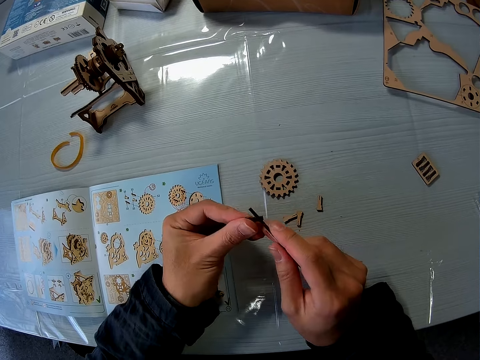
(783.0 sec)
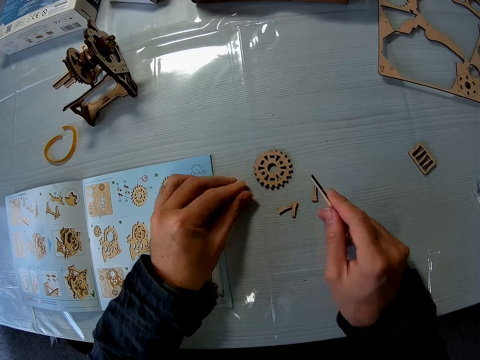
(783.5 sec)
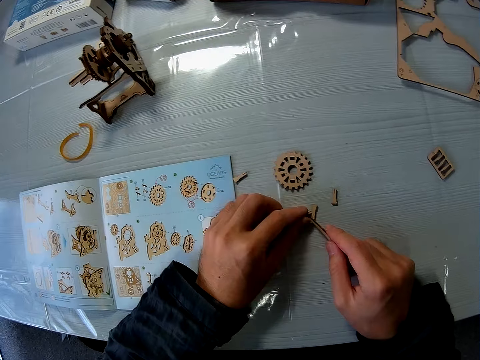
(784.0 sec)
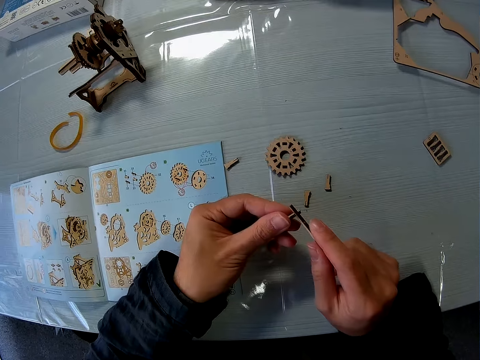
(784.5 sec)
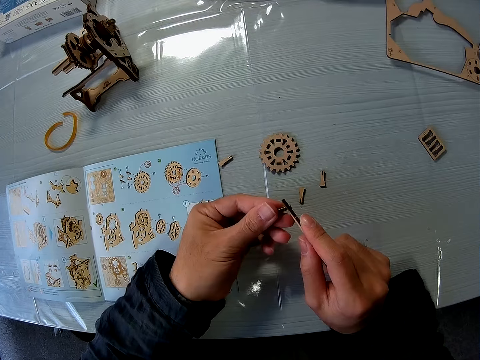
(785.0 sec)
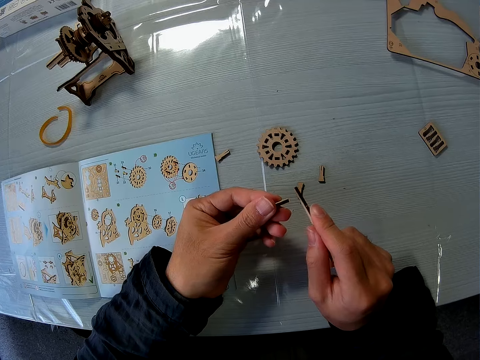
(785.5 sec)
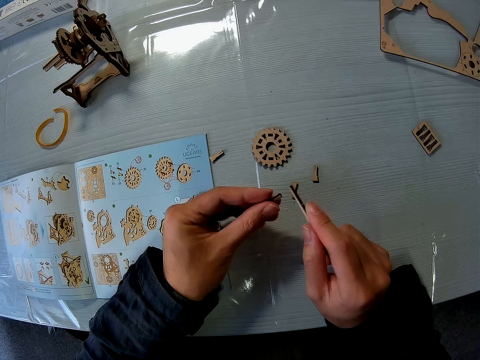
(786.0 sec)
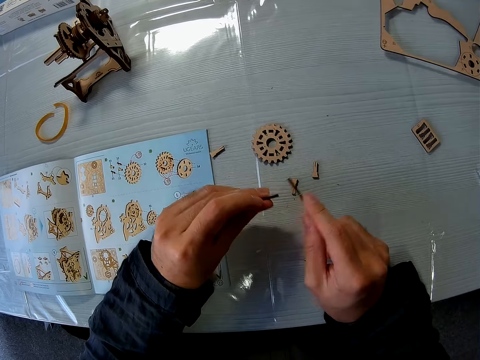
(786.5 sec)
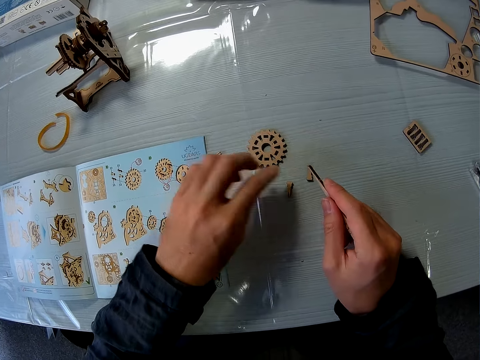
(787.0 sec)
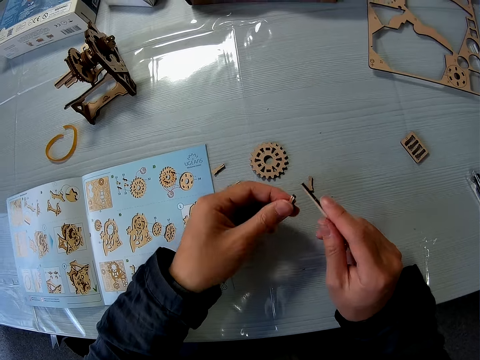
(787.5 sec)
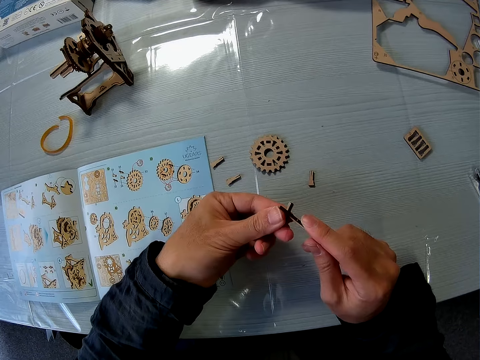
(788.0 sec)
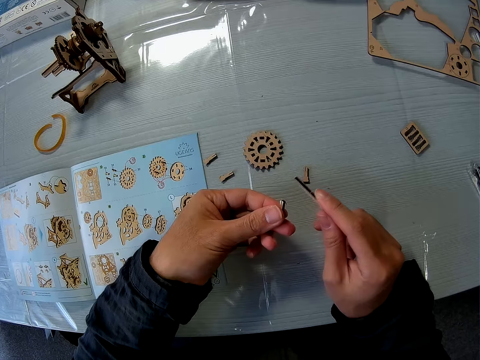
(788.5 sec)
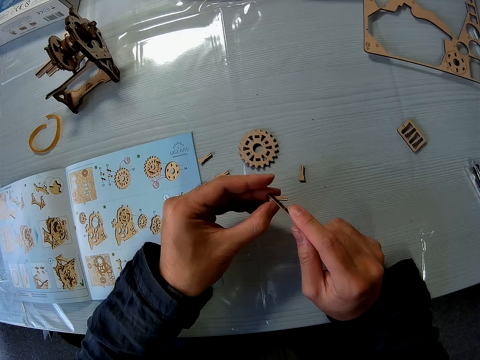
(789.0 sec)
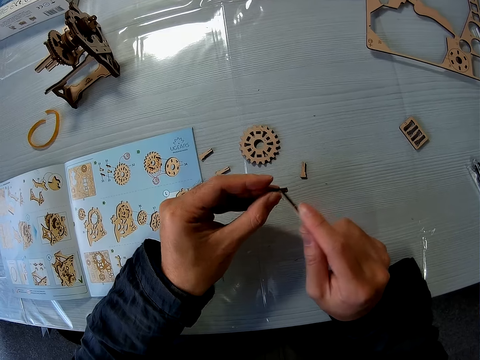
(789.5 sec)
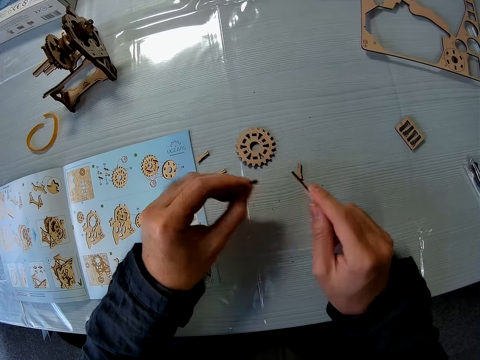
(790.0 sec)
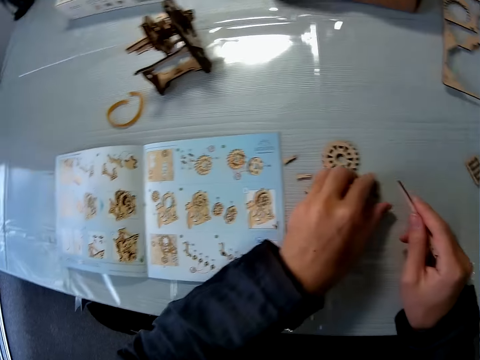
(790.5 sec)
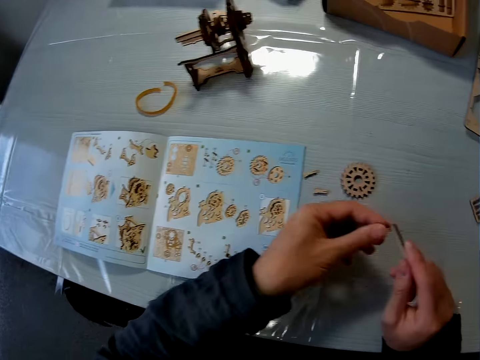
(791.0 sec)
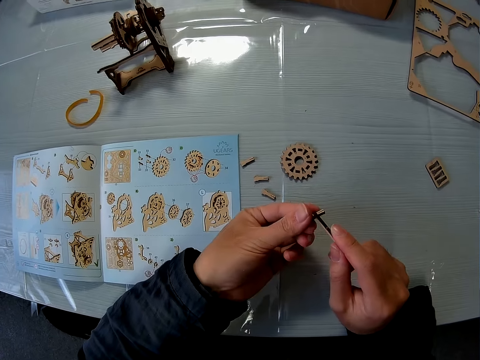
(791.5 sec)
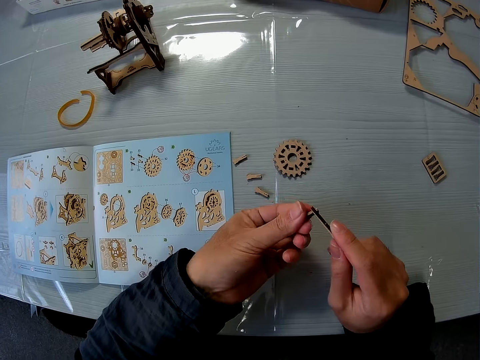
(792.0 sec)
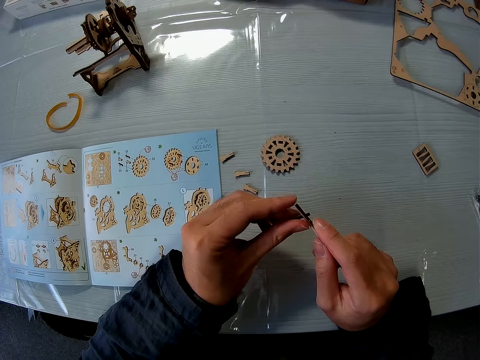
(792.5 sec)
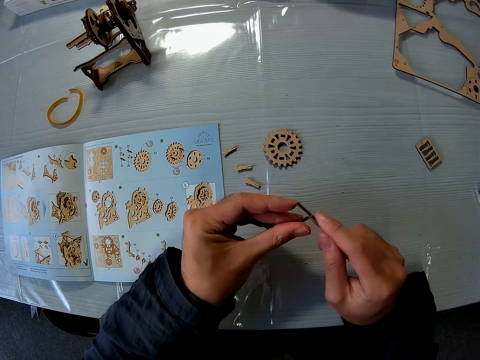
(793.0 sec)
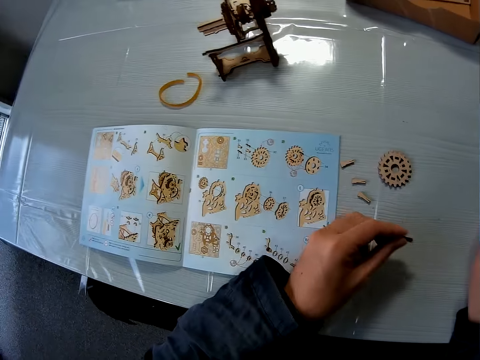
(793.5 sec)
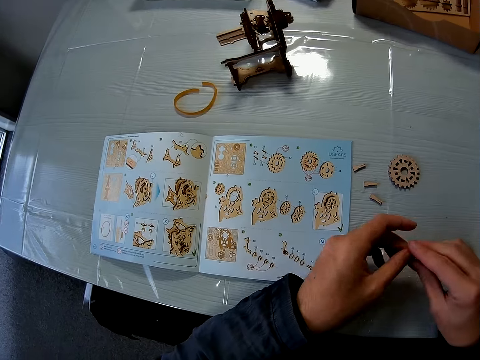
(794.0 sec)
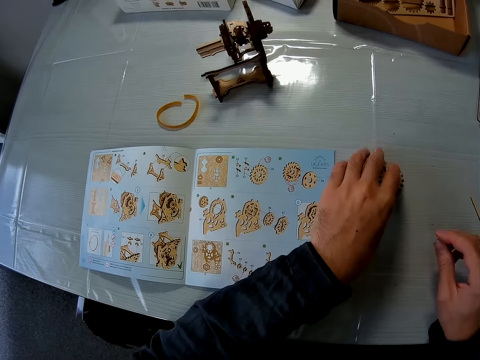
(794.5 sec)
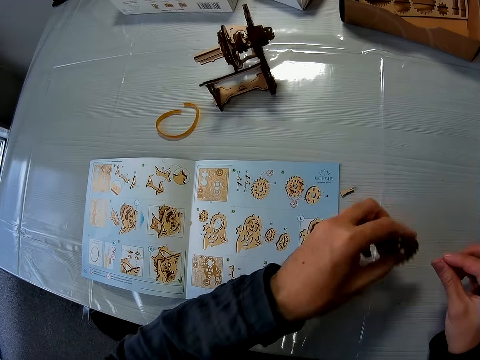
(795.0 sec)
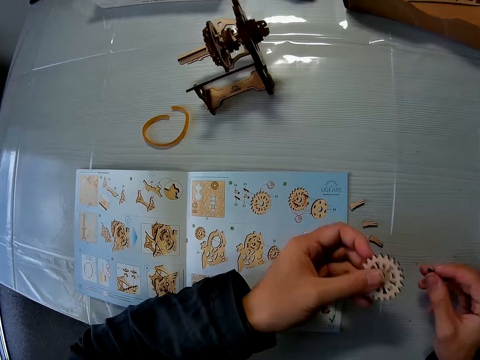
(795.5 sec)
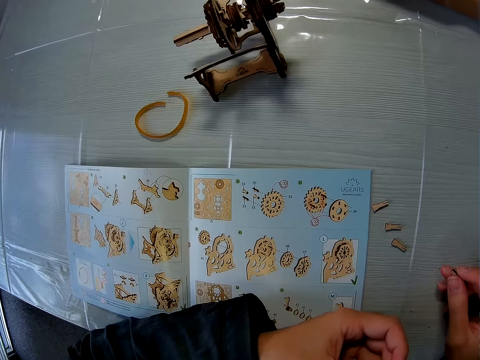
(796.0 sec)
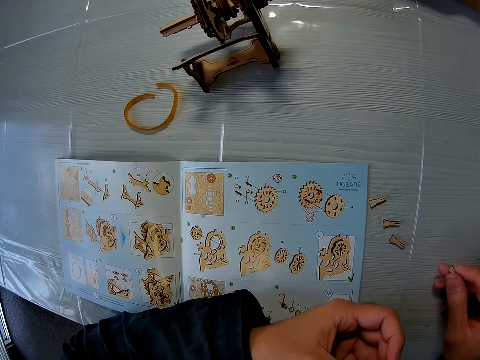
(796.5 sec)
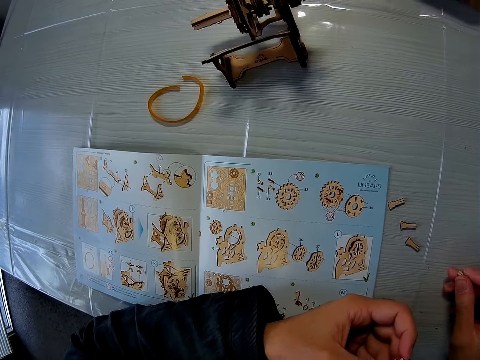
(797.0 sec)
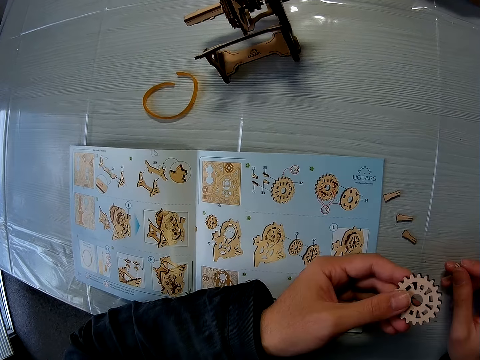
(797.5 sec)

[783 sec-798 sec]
The camera wearer drops the puzzle piece on the table. He picks up another puzzle piece from the table. He scrapes the puzzle piece with the peg. He drops the puzzle piece on the table. He picks up another puzzle piece from the table. He scrapes the puzzle piece with the peg. He drops the puzzle piece on the table. He picks up another puzzle piece from the table. He scrapes the puzzle piece with the peg. He drops the peg on the table. He passes the puzzle piece to his right hand. He picks up another puzzle piece from the table. He looks towards the instruction manual.

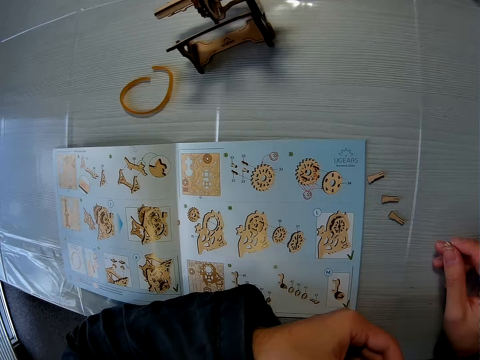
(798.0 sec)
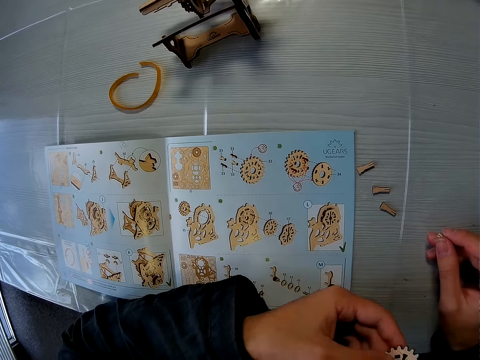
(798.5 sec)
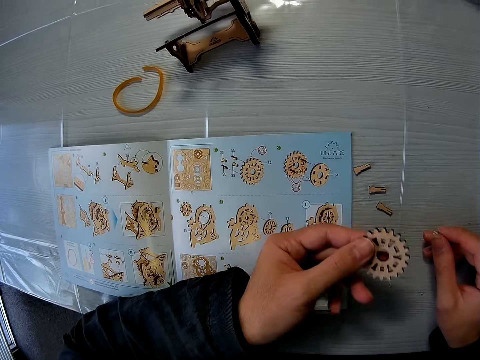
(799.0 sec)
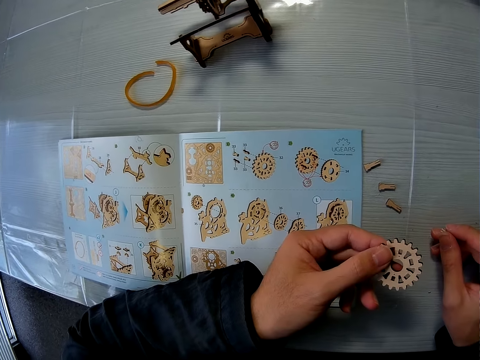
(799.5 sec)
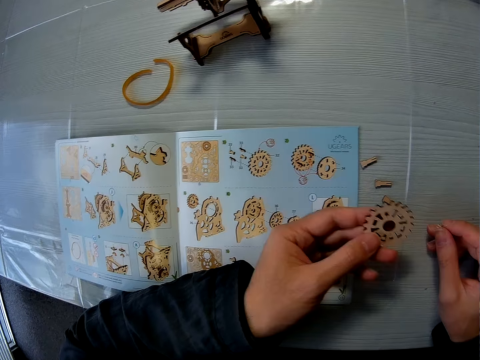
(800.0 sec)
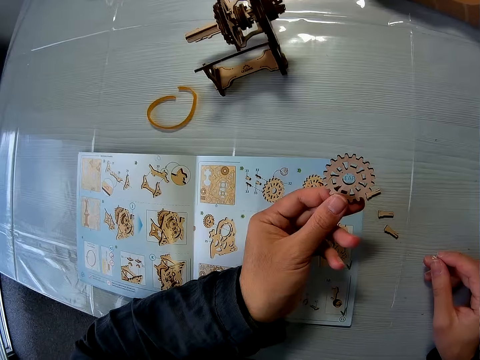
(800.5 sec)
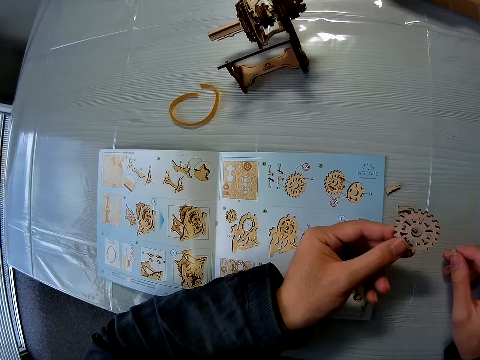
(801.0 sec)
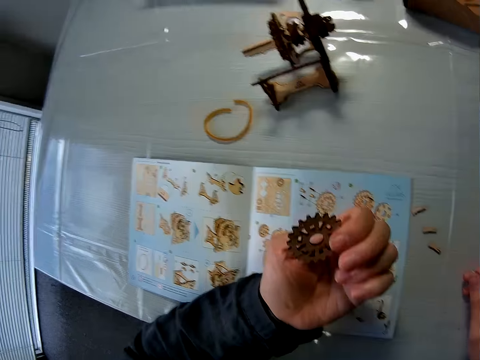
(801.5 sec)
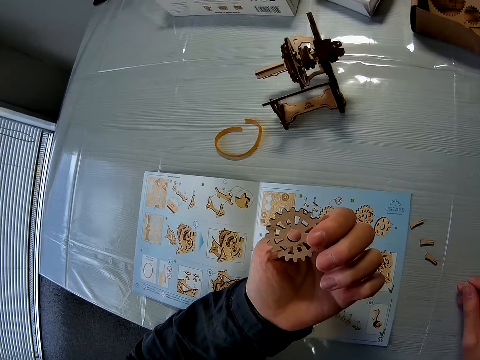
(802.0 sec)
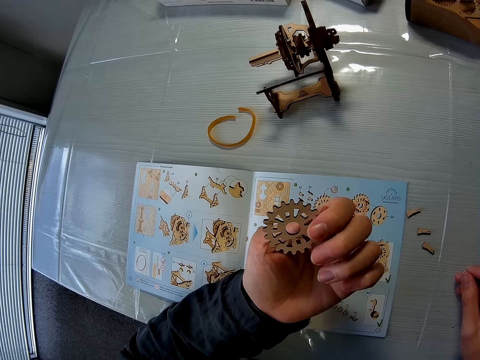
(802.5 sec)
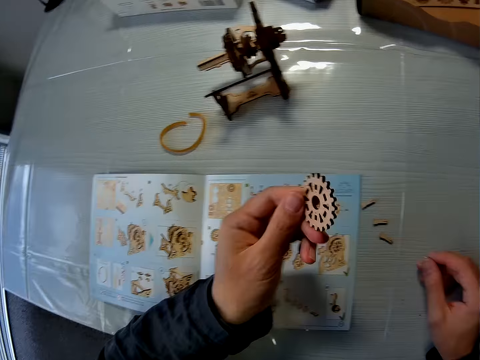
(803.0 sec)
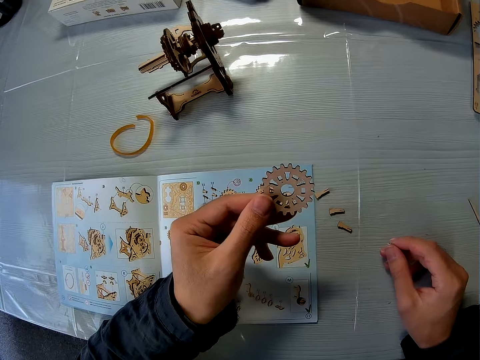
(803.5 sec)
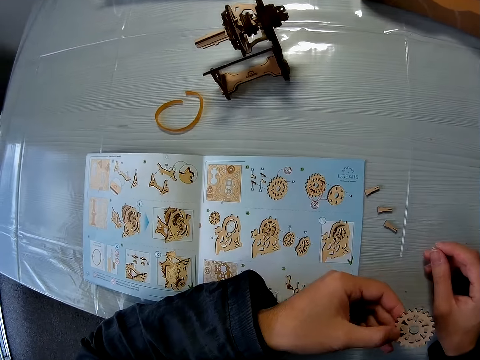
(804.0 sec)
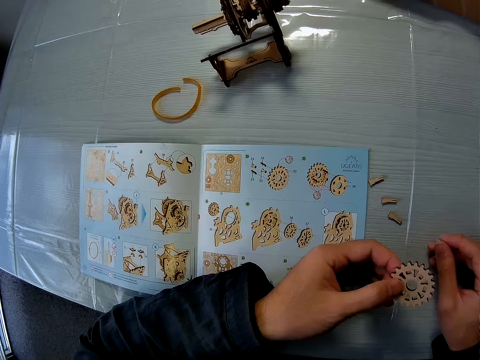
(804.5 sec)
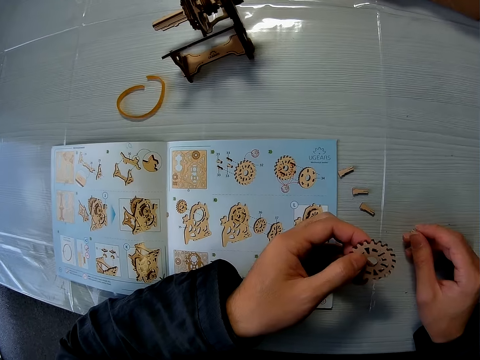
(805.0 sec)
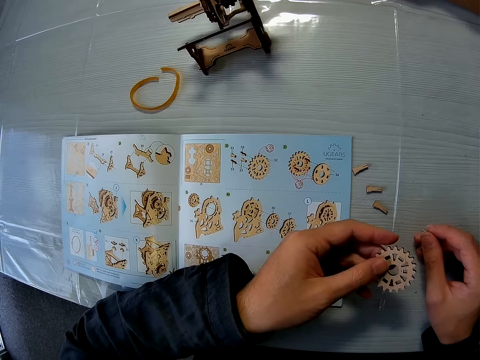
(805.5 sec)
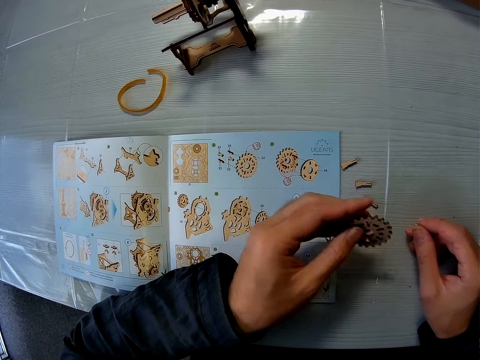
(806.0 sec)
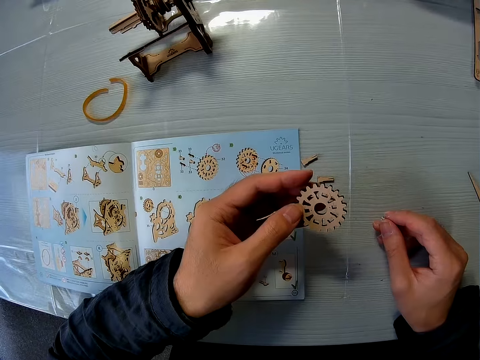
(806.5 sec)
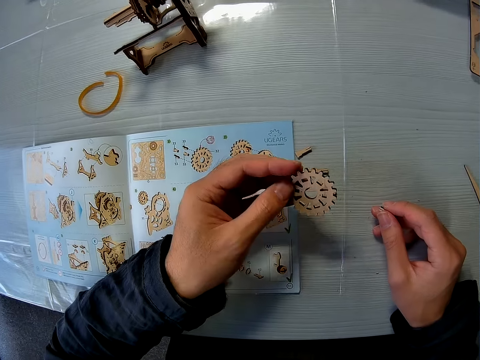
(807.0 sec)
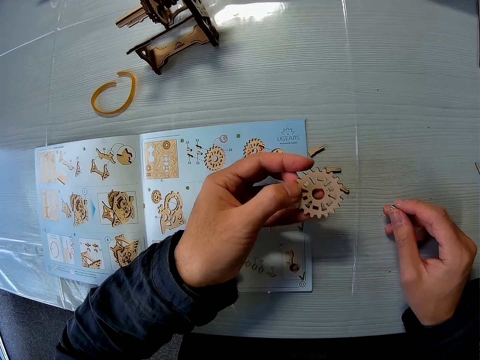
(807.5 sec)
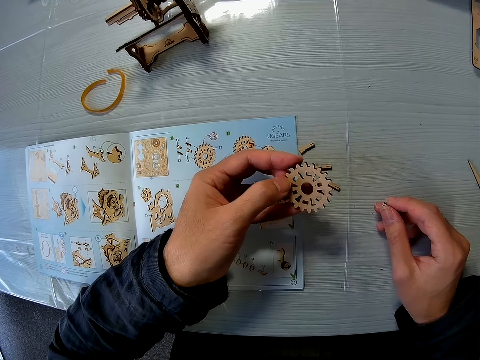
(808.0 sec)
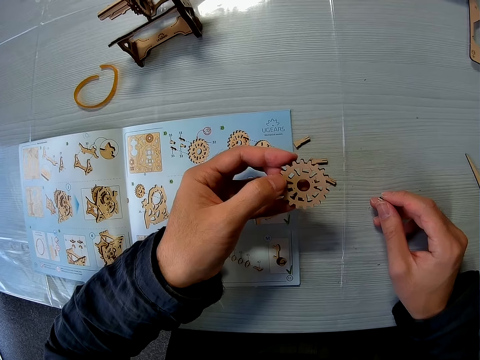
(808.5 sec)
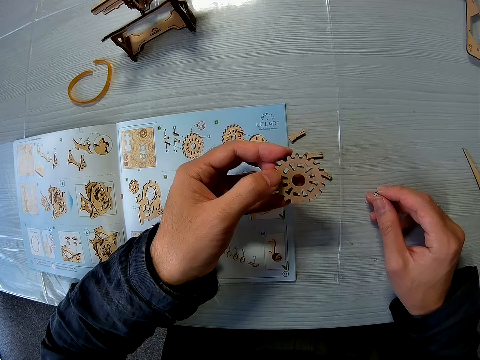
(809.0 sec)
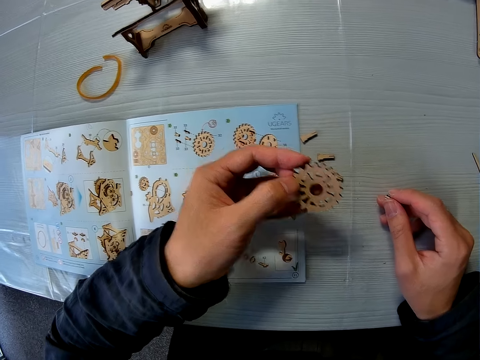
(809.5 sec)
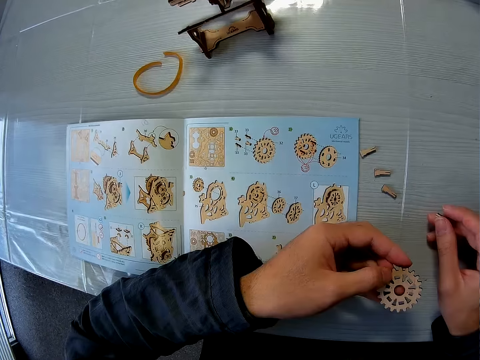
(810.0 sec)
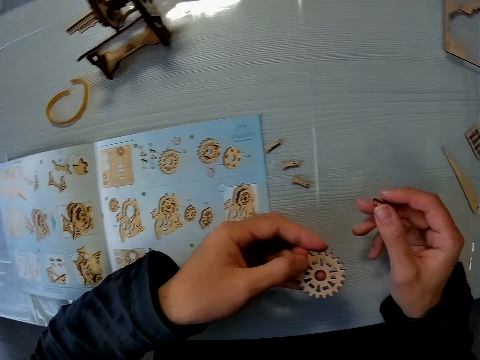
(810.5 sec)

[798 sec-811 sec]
The camera wearer examines the puzzle piece with his left hand.
